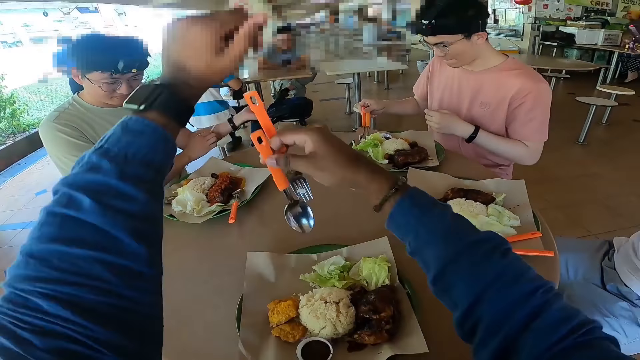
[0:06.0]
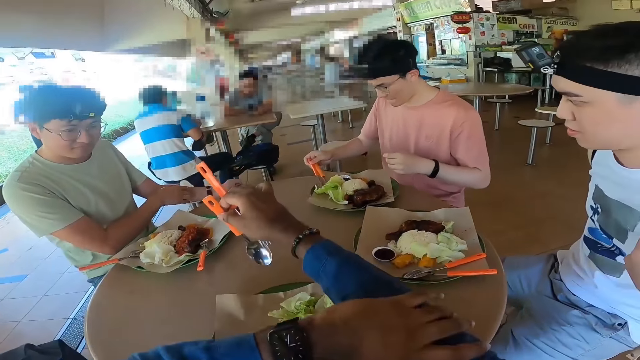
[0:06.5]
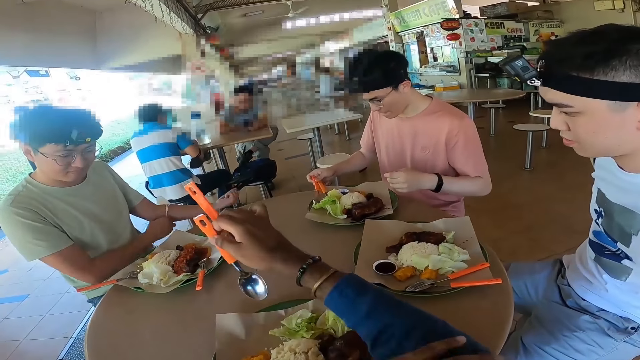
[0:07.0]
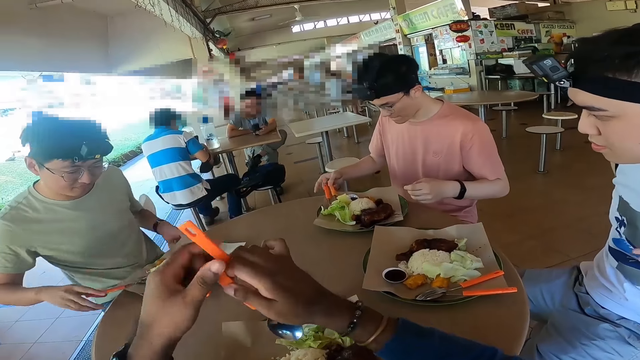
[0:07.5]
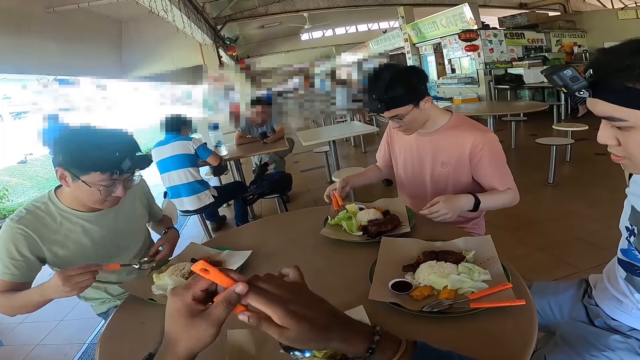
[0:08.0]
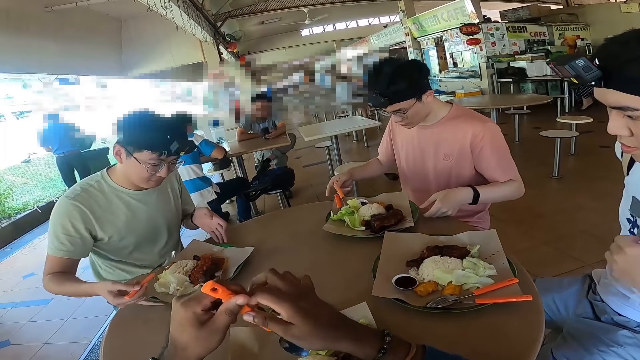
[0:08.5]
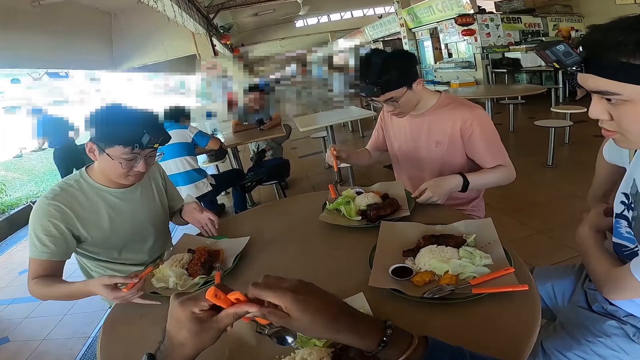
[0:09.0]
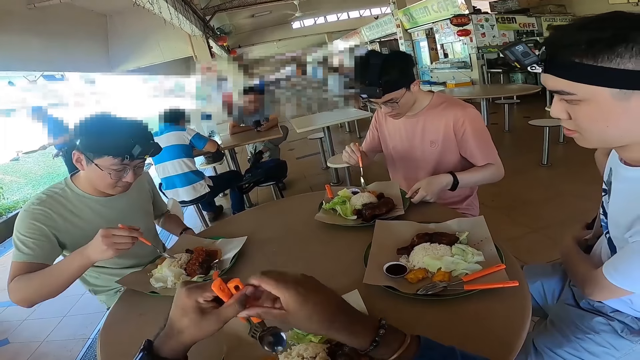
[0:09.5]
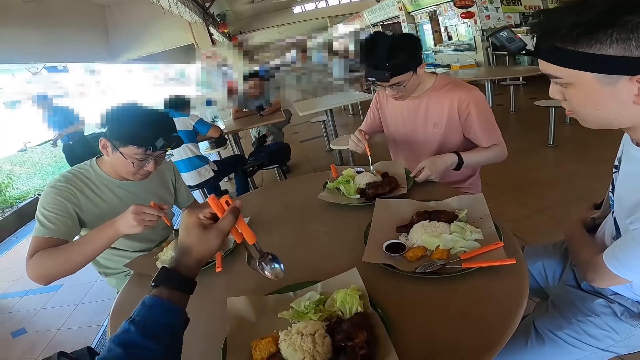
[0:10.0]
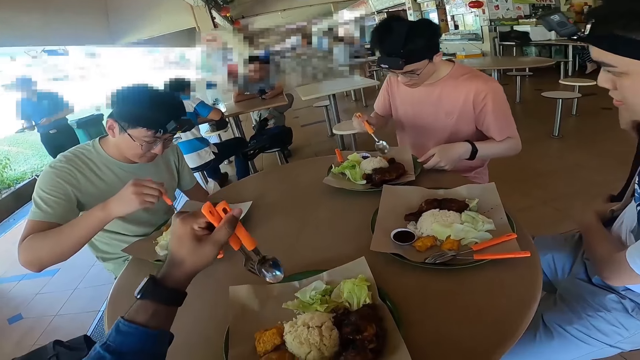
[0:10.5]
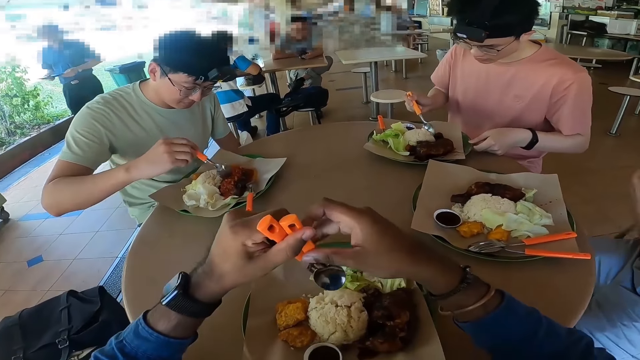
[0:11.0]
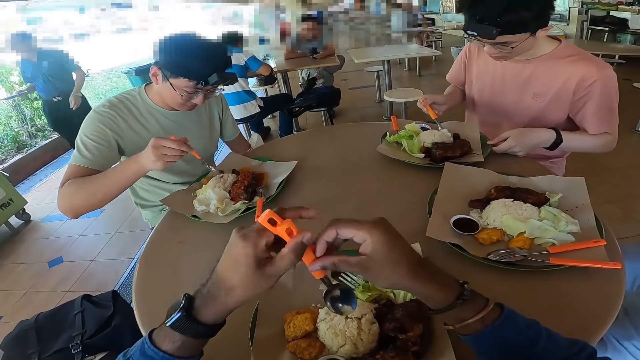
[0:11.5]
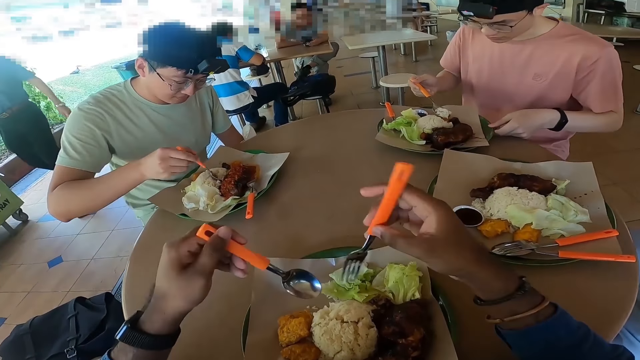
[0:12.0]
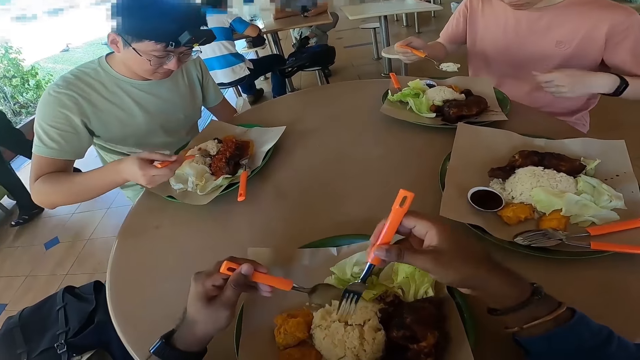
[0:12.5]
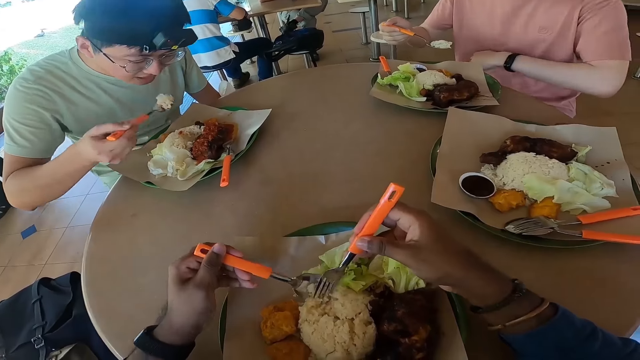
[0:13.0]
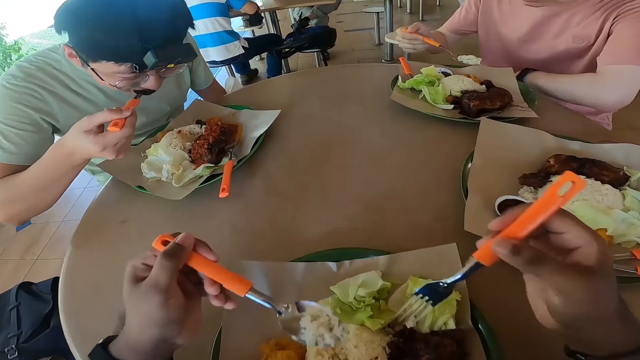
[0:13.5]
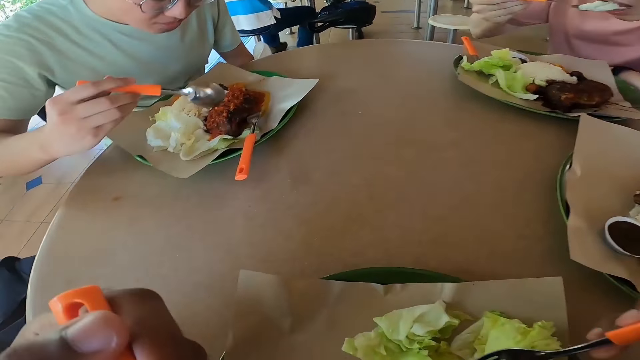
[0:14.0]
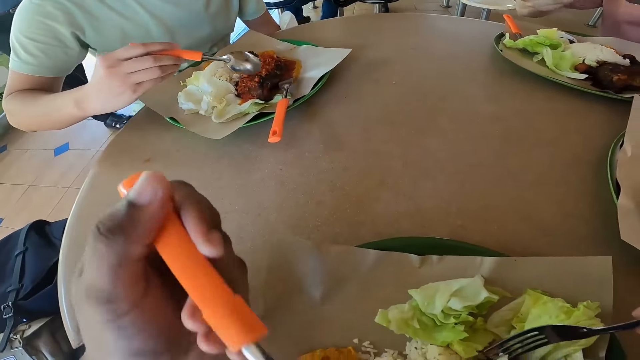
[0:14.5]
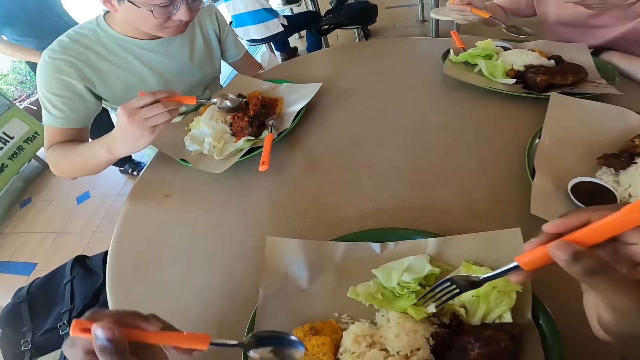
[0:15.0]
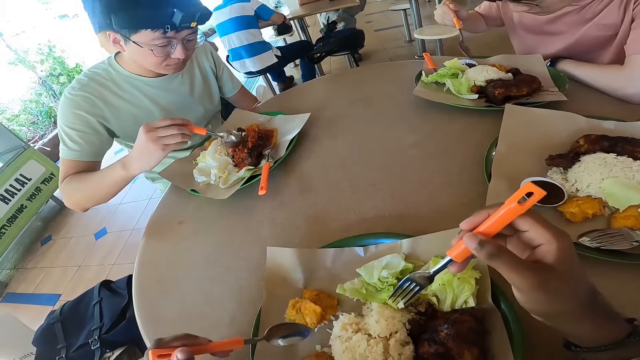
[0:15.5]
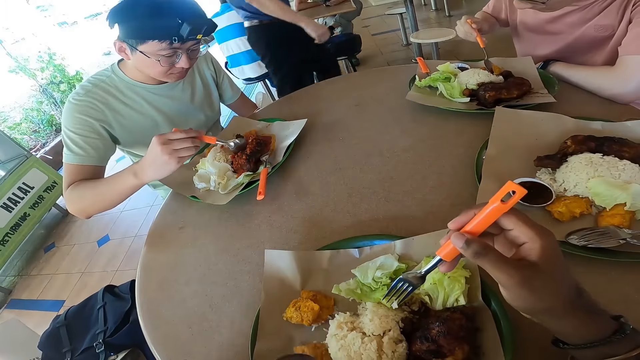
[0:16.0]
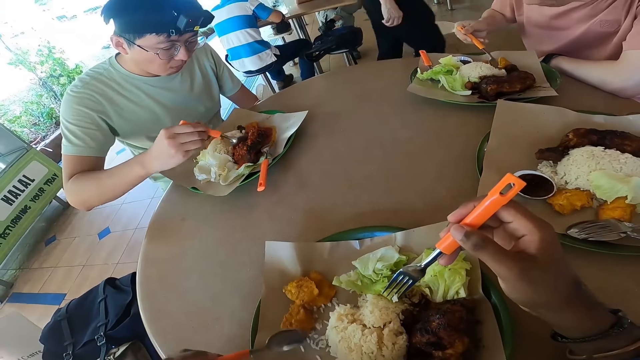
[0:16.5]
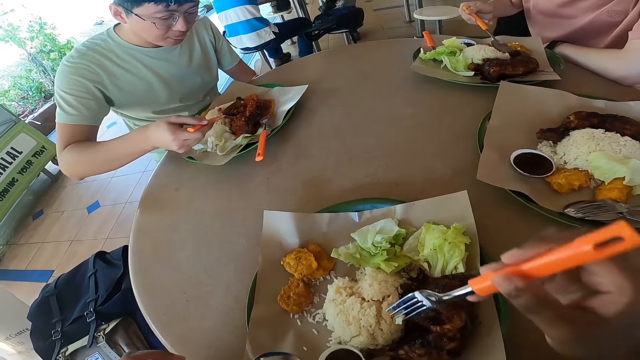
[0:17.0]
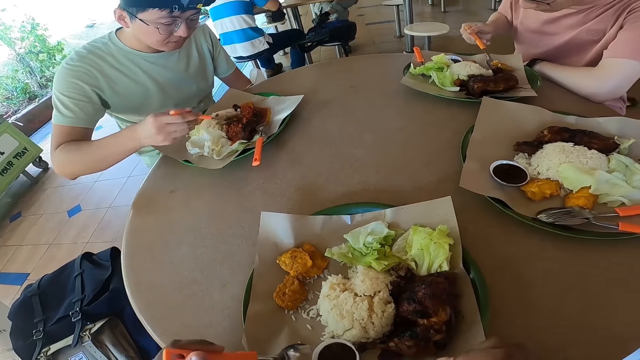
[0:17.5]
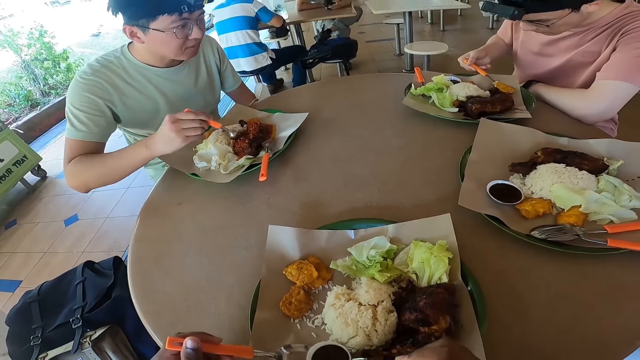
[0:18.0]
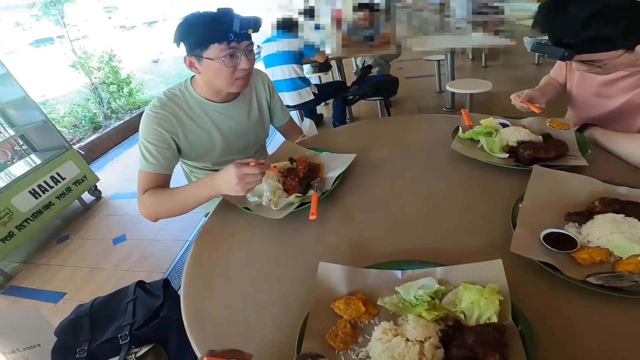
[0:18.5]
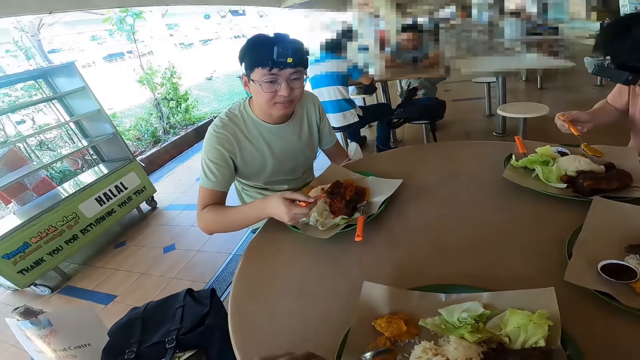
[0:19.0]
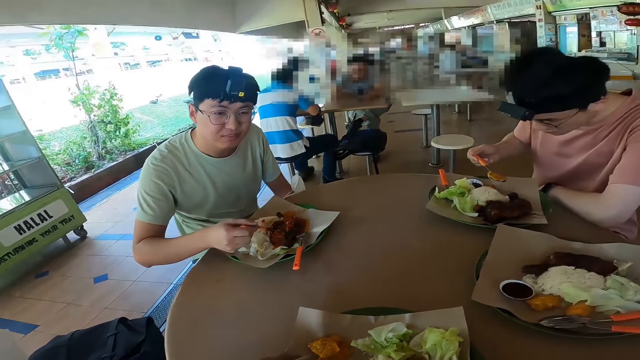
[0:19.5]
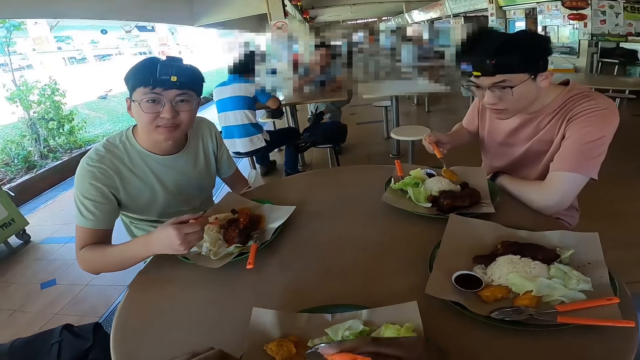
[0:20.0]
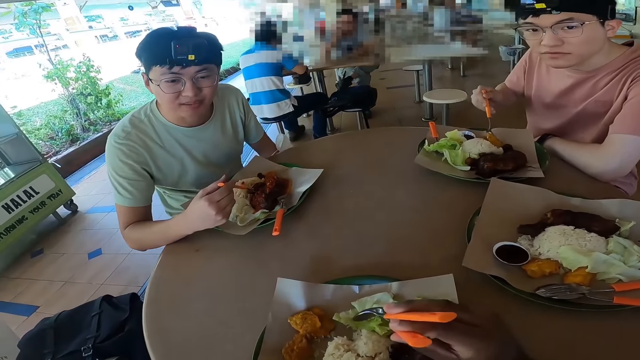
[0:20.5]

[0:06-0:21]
The camera wearer pulls the cloth. They hold spoons together with the left hand. They pull the cloth, hold a fork with the right hand, and eat food with three men. They converse with the three men.

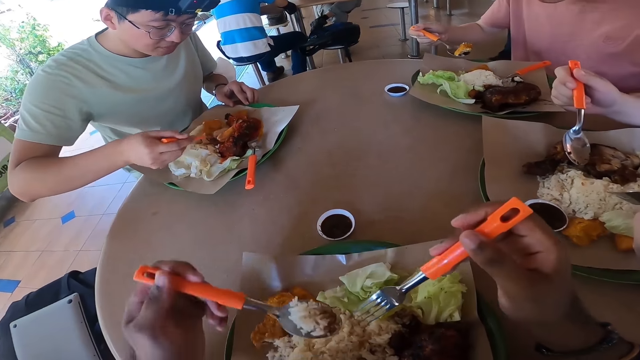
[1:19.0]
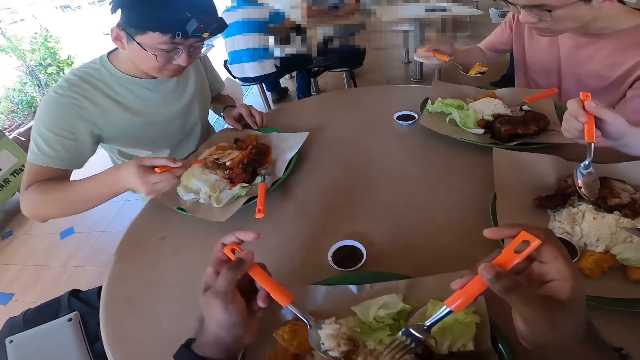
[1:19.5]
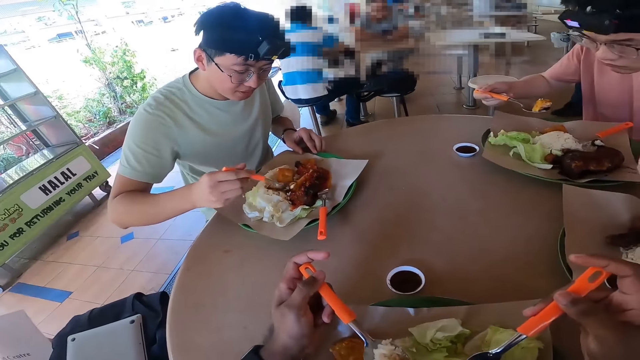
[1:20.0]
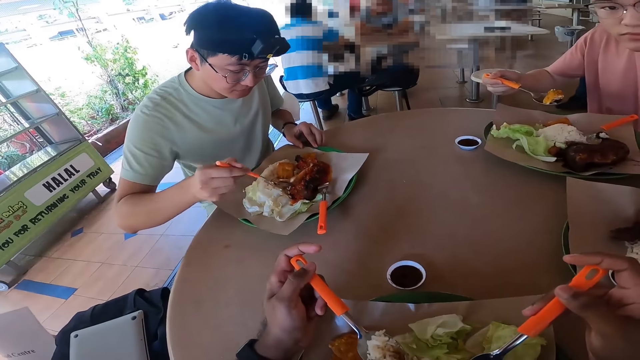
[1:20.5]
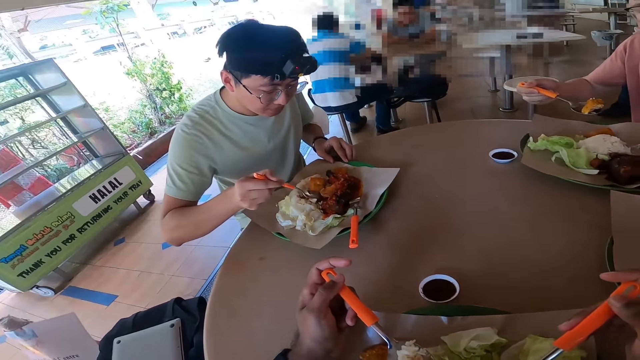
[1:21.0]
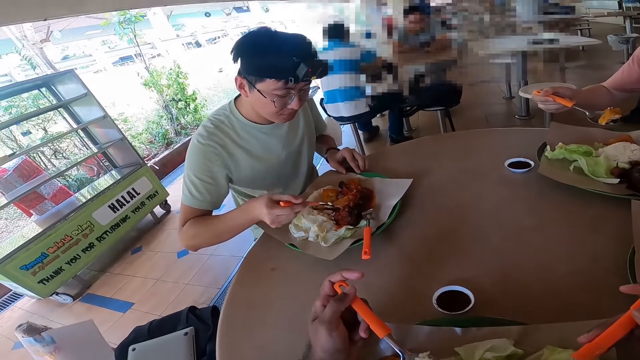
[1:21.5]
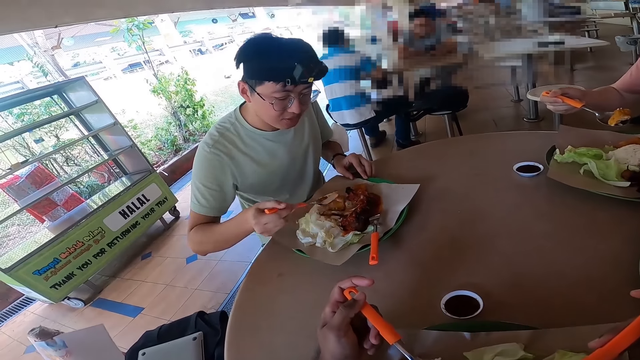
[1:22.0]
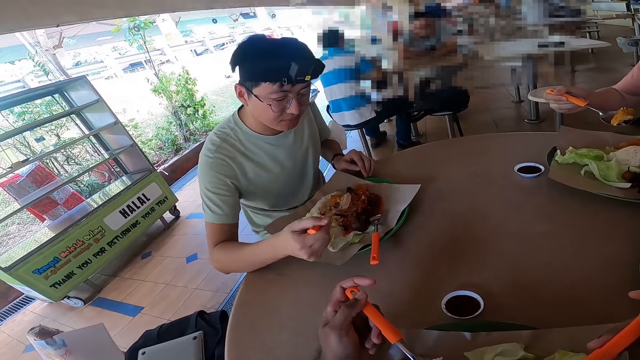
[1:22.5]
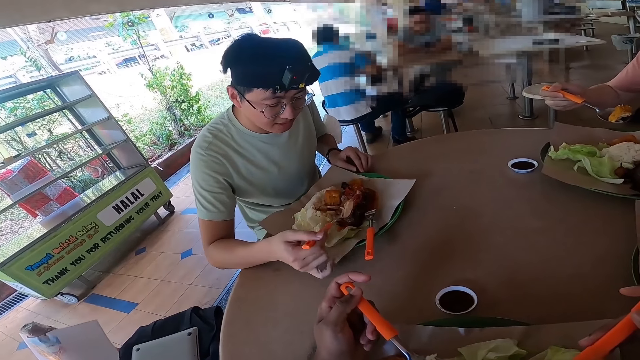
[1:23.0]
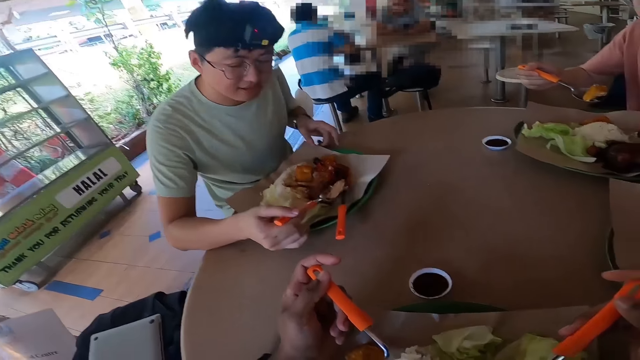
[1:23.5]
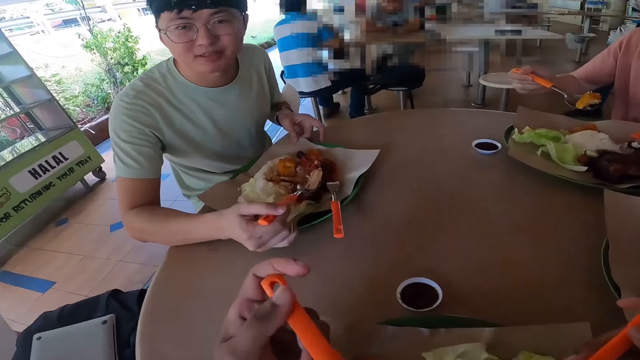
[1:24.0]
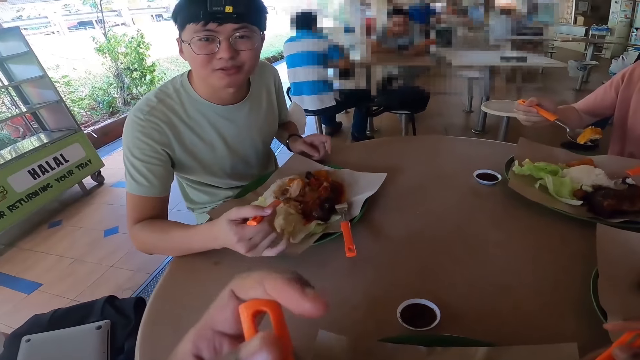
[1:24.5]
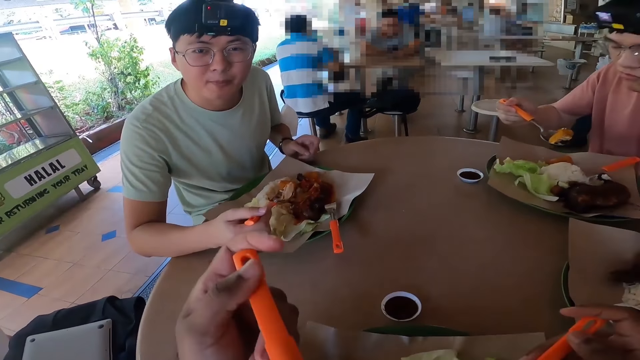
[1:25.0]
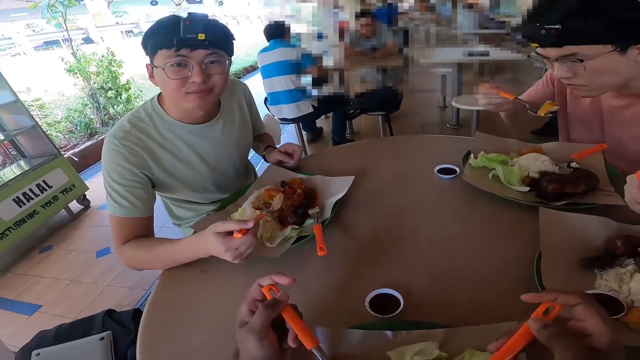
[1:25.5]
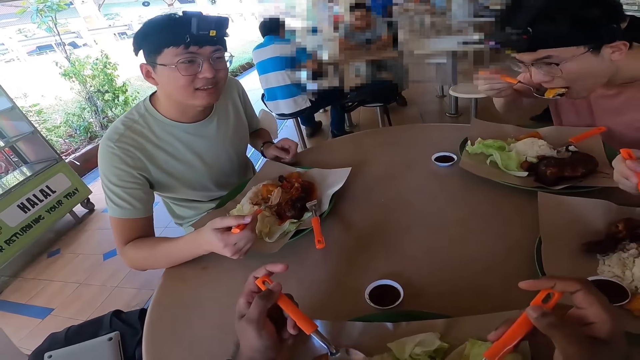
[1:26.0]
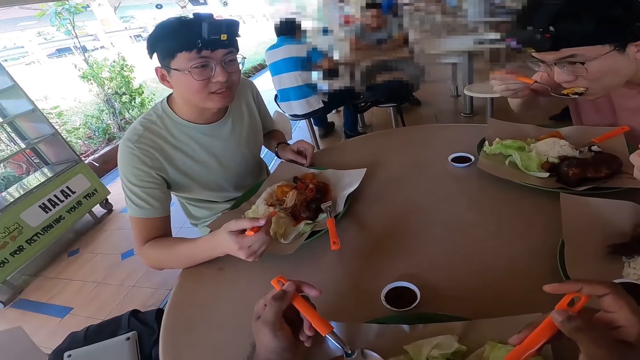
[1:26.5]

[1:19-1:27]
The camera wearer converses with three men.
